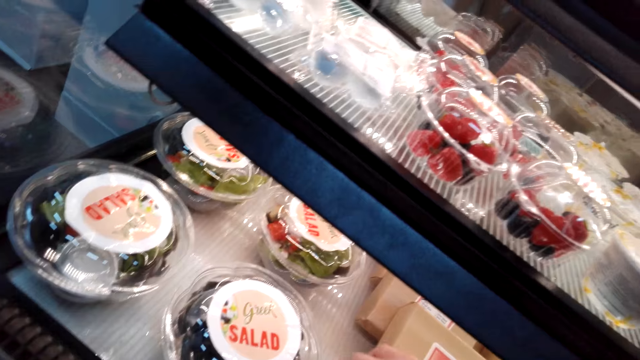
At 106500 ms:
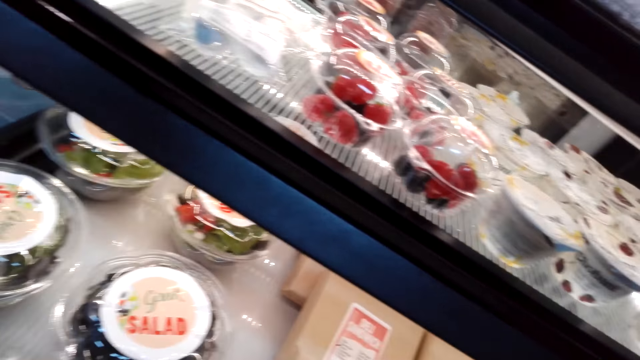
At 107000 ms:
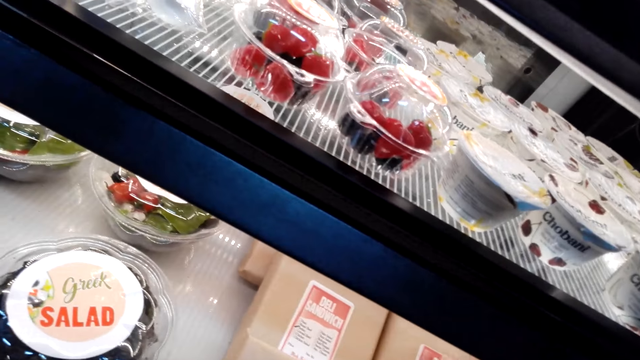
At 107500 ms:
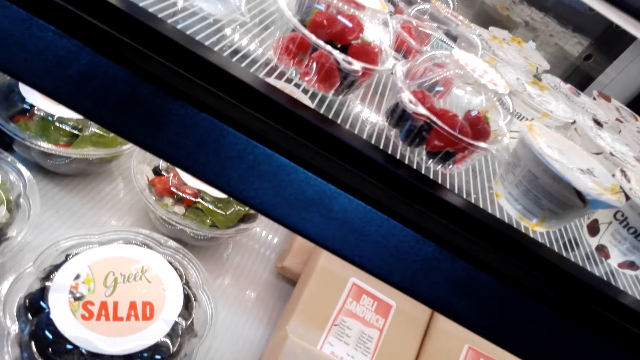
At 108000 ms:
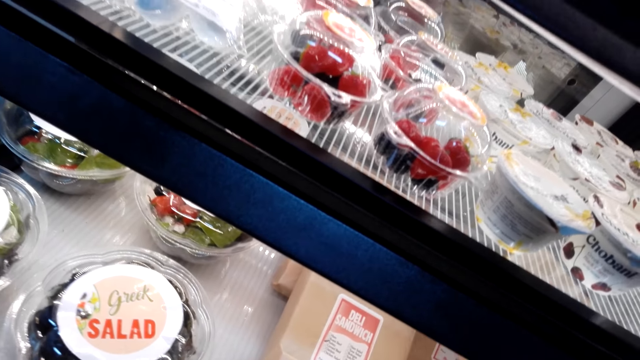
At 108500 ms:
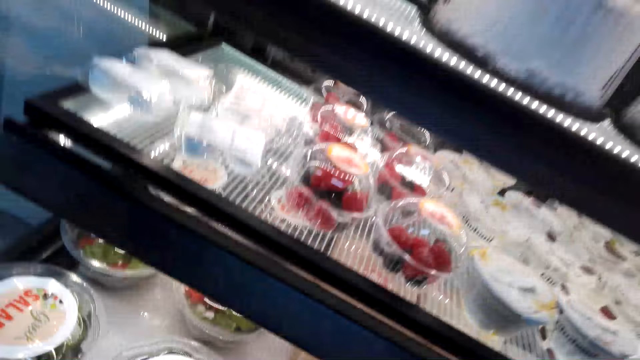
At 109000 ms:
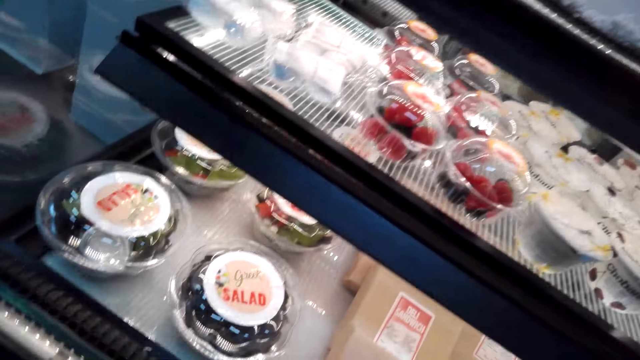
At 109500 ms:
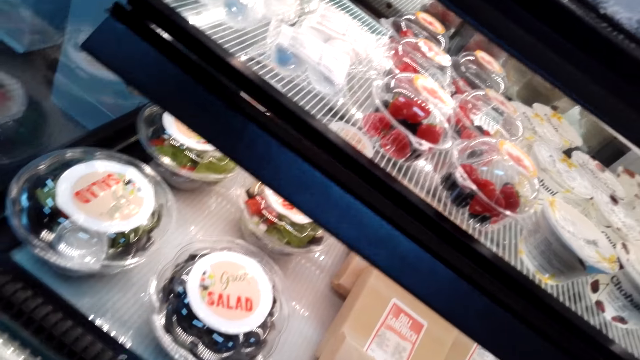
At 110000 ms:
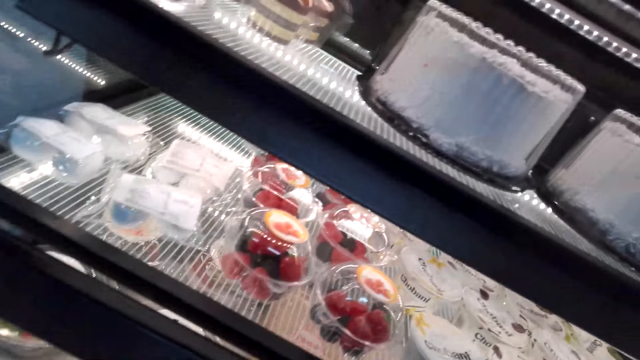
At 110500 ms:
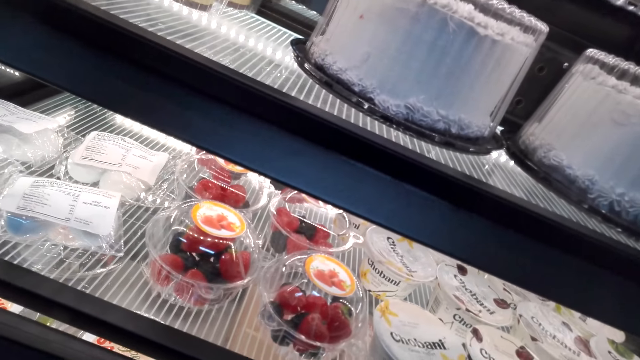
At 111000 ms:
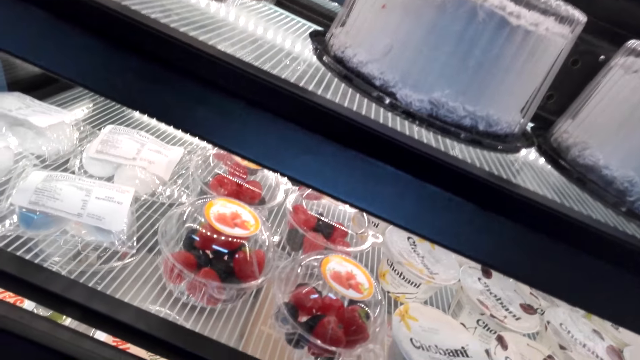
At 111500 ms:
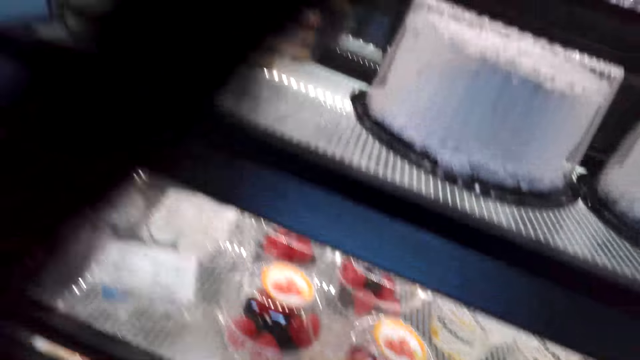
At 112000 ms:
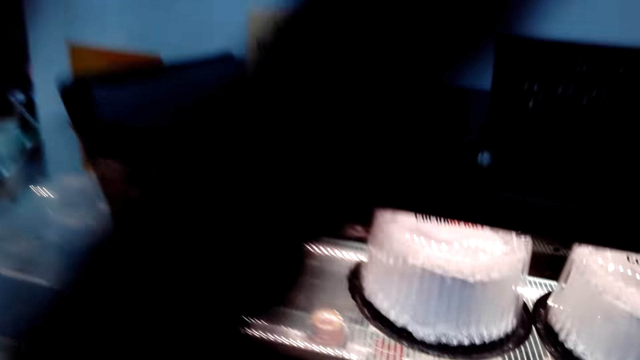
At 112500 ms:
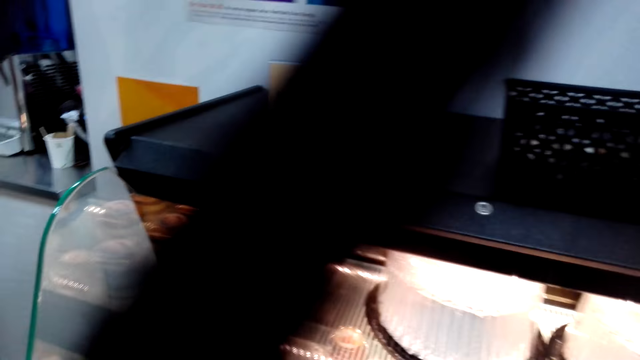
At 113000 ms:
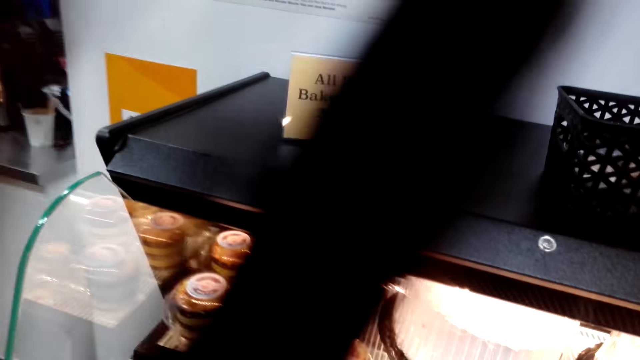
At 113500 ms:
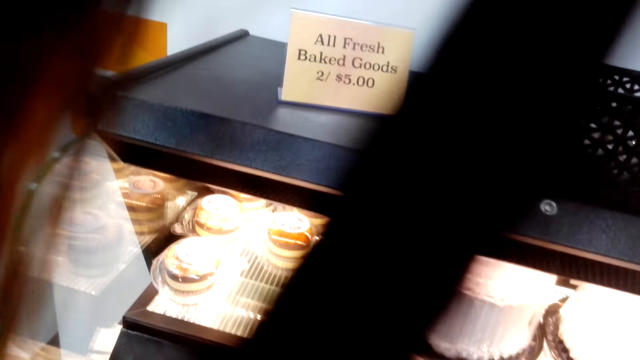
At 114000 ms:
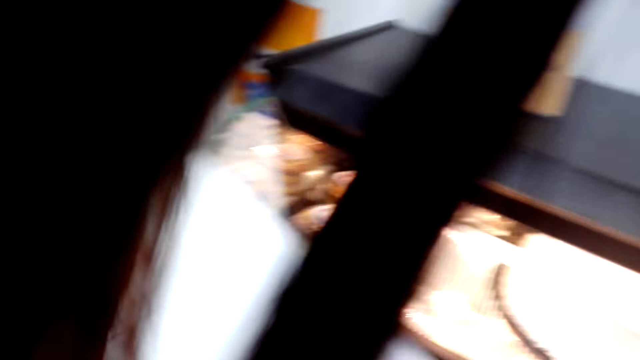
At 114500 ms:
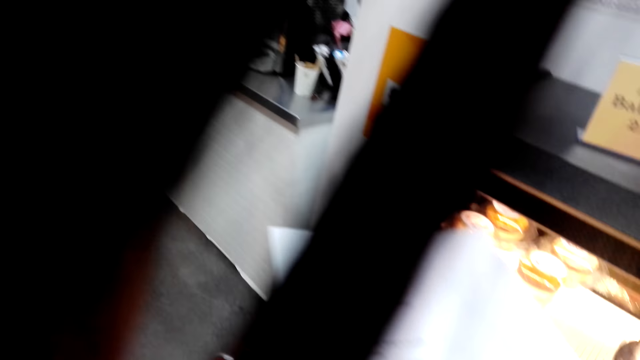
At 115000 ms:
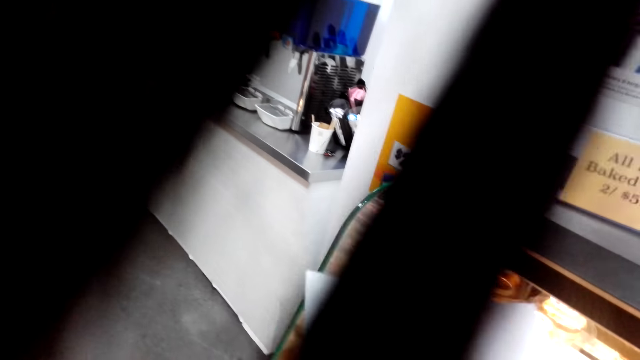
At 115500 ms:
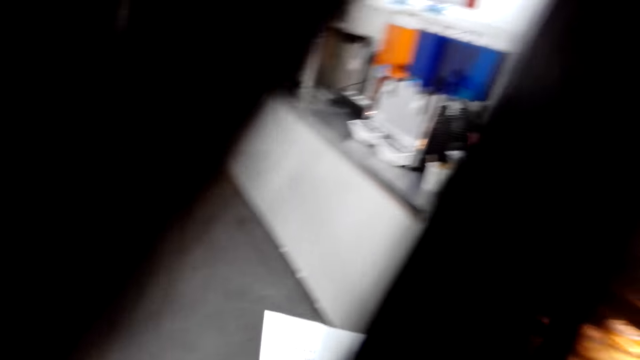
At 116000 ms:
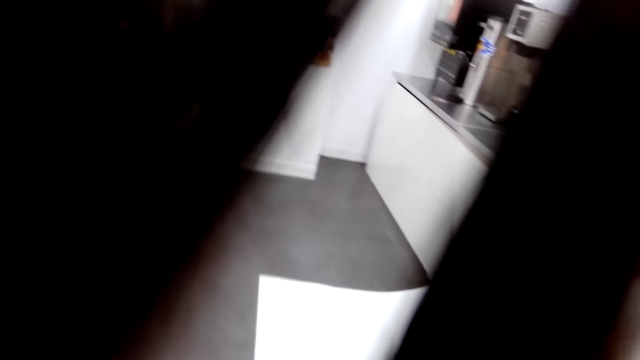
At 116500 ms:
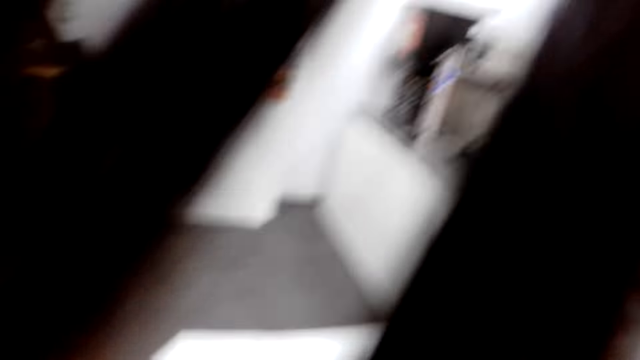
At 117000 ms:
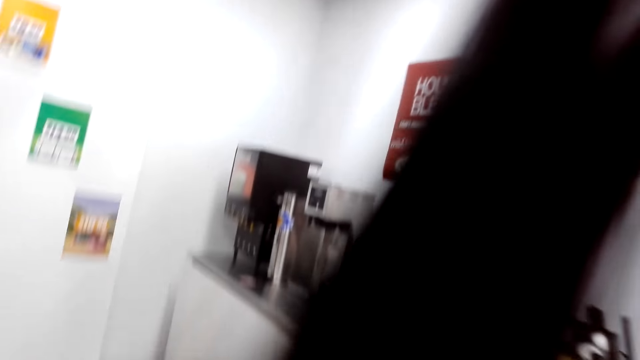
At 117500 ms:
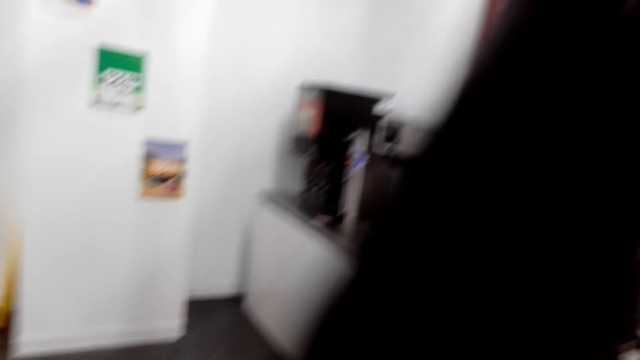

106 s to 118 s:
The camera wearer looks into the cake store.

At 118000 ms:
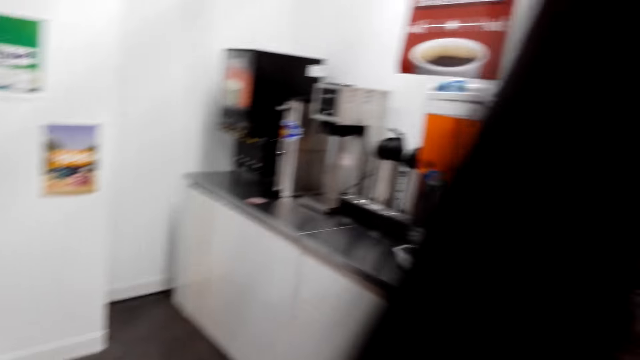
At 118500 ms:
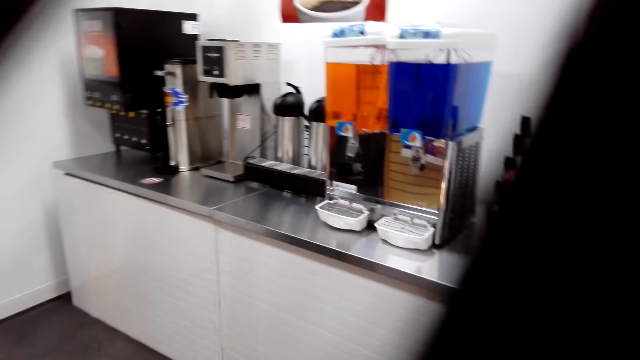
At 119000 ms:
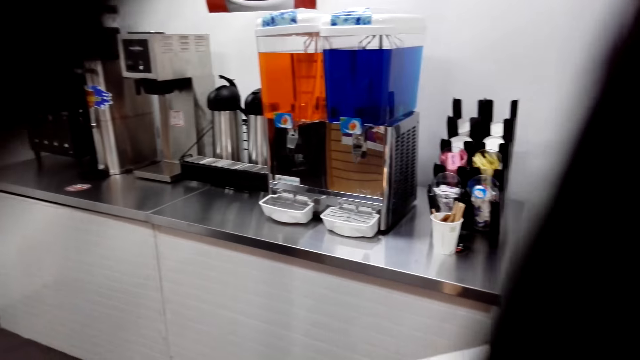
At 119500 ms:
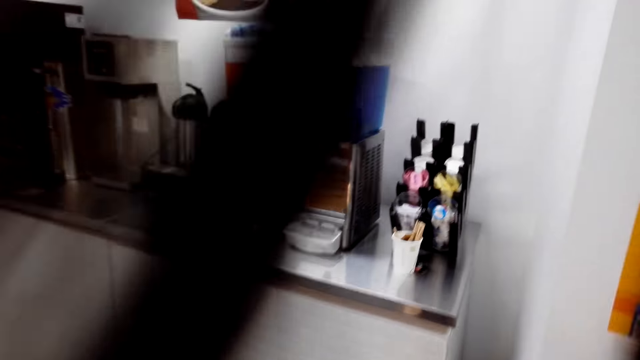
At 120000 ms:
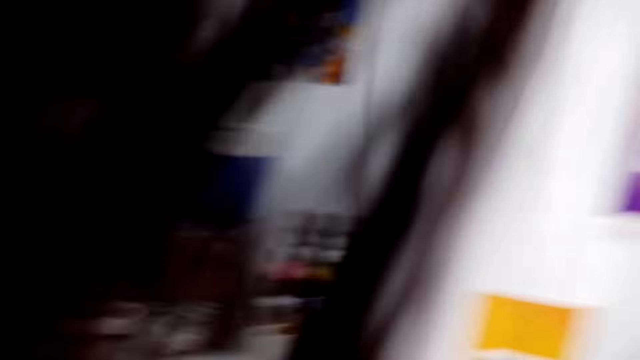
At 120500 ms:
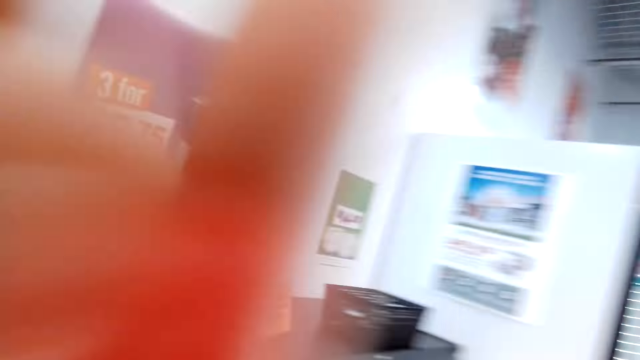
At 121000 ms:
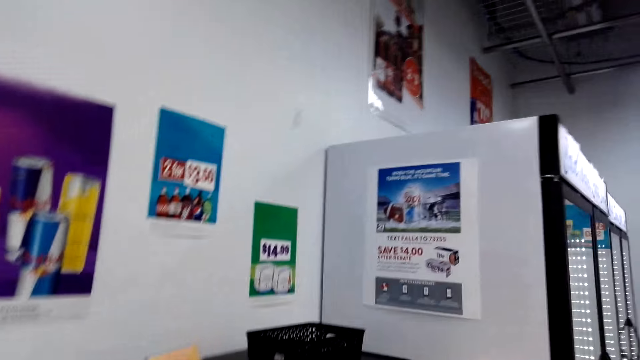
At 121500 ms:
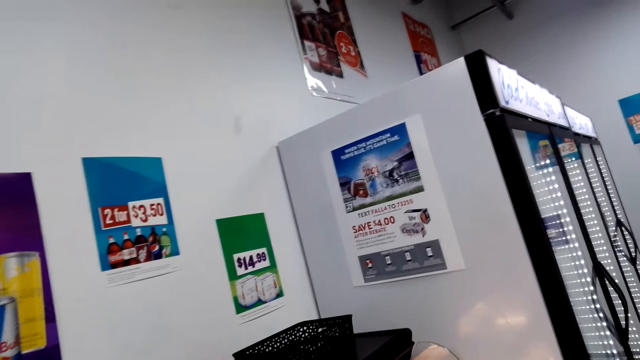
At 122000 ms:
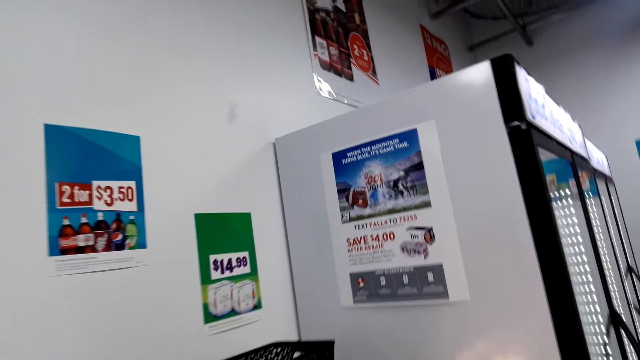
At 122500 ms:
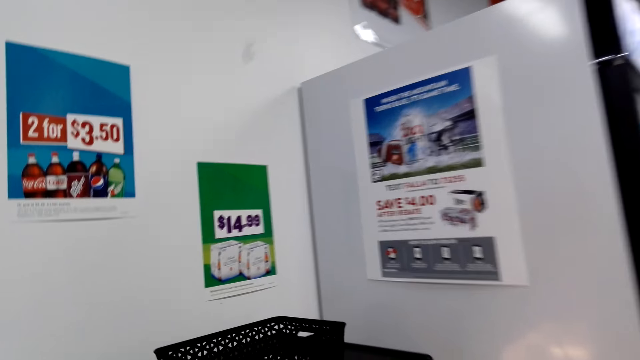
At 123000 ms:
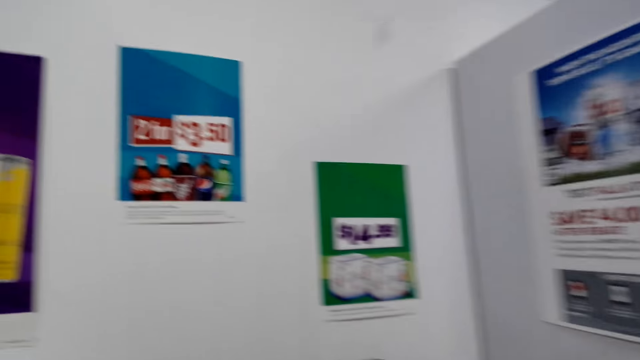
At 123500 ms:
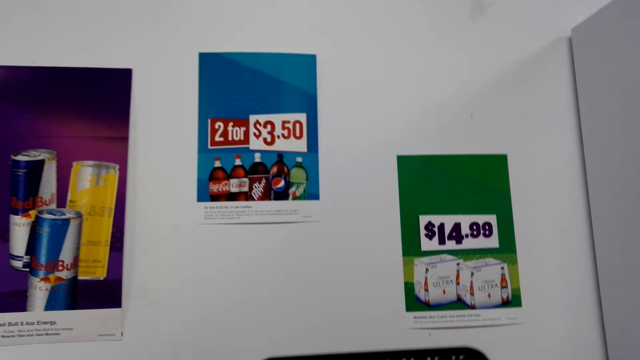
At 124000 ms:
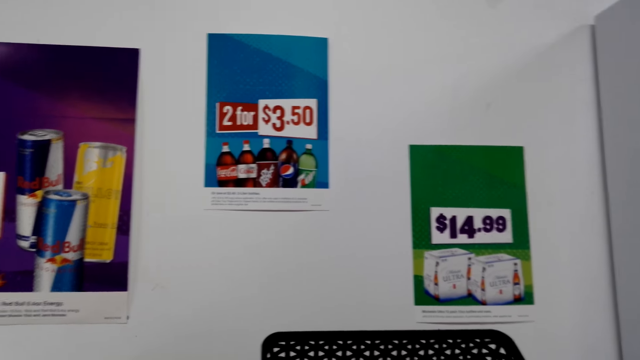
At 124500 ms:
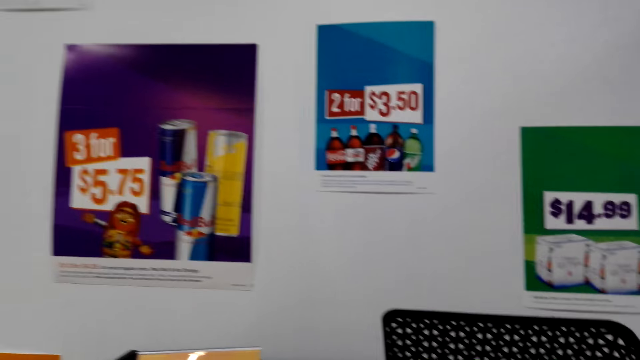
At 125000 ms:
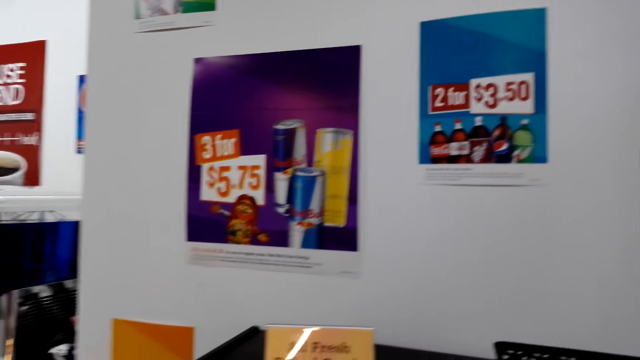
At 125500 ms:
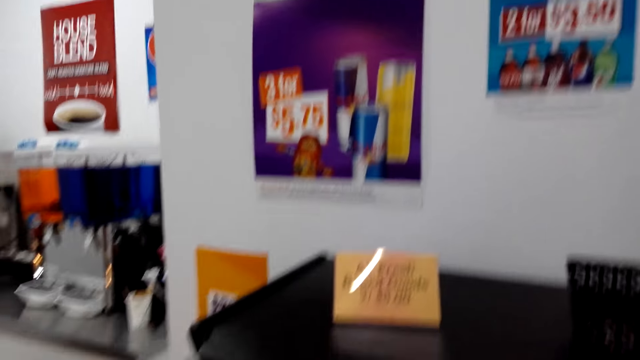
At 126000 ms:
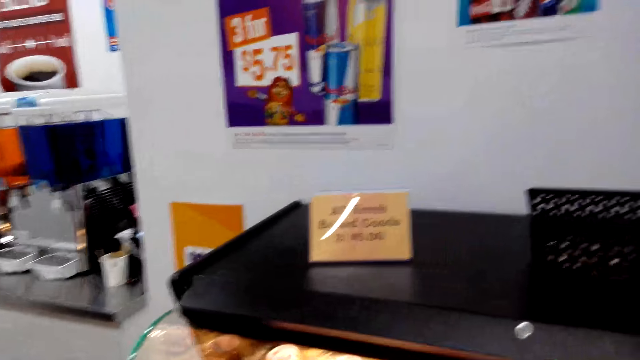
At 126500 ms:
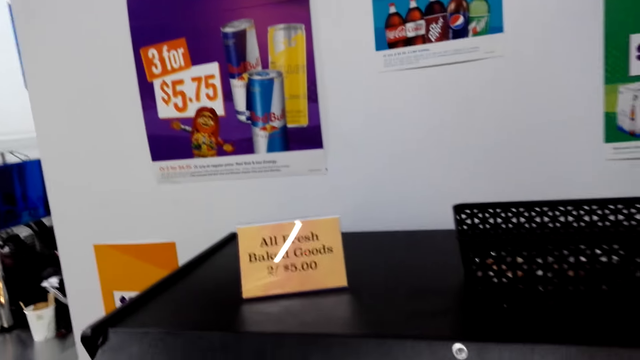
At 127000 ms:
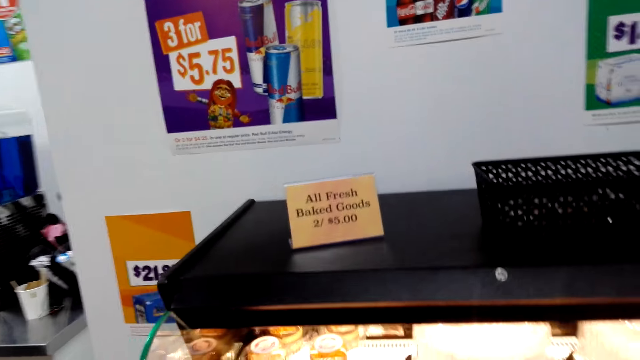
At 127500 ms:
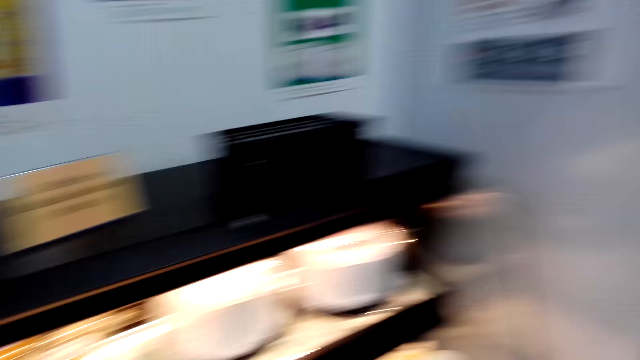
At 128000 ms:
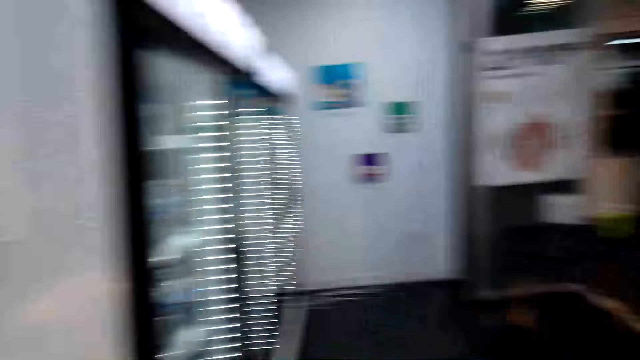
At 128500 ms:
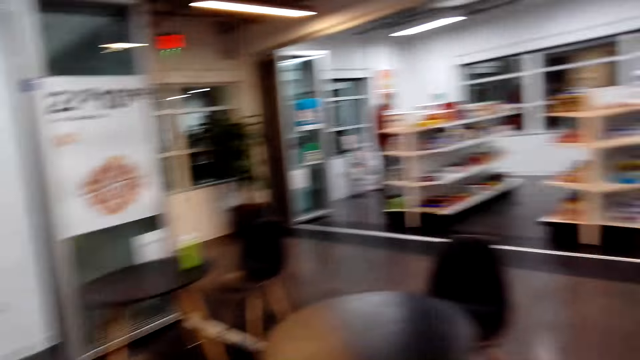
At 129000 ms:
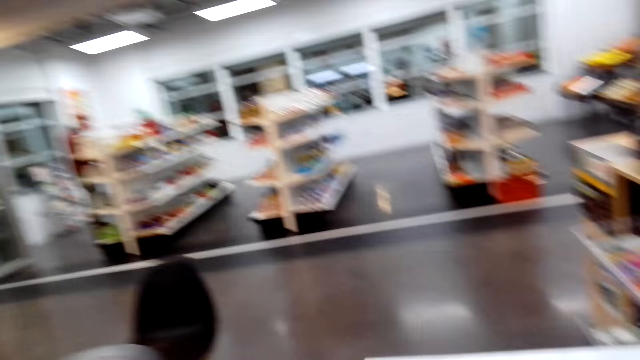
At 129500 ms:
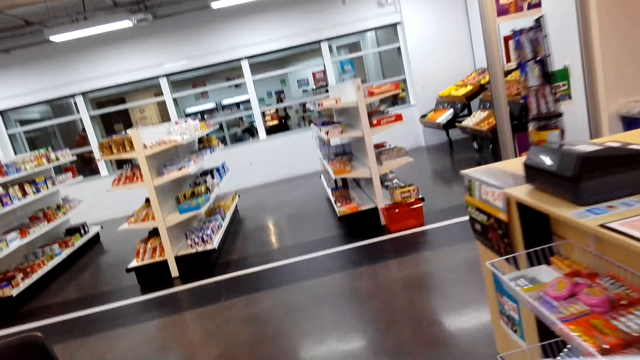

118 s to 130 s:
The camera wearer walks around. They look around.
